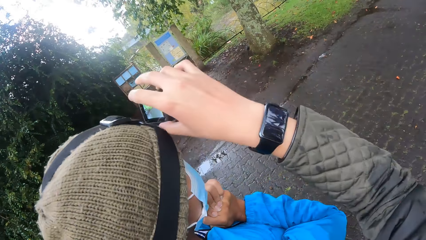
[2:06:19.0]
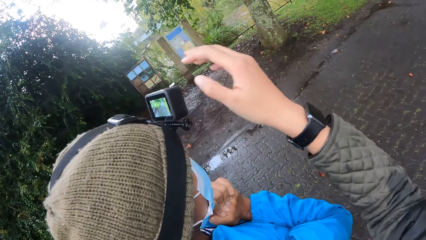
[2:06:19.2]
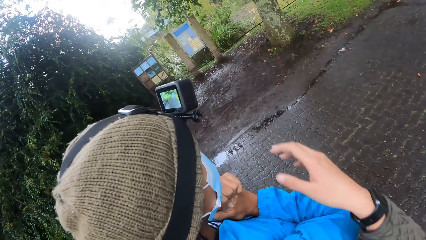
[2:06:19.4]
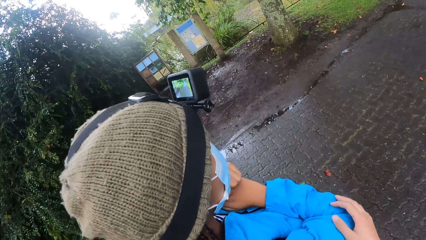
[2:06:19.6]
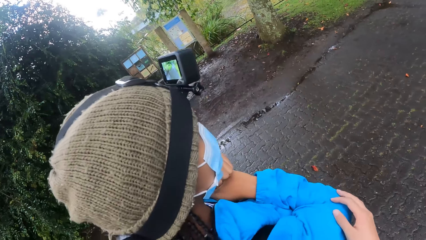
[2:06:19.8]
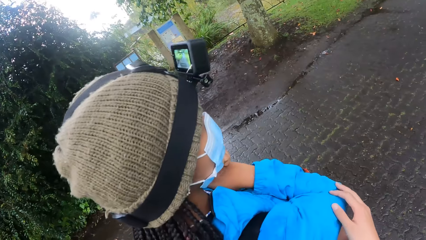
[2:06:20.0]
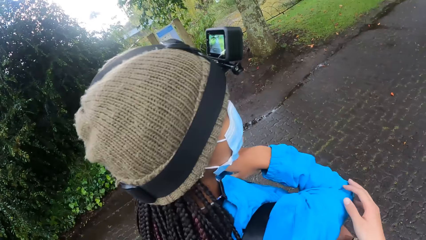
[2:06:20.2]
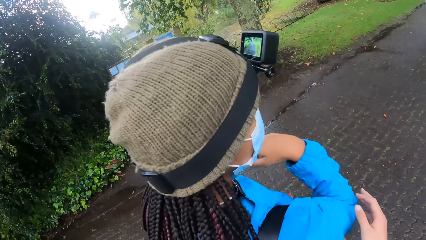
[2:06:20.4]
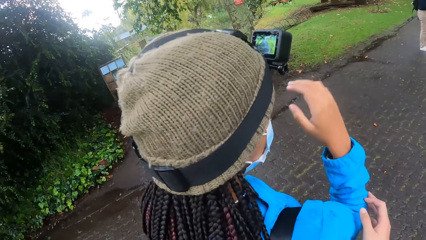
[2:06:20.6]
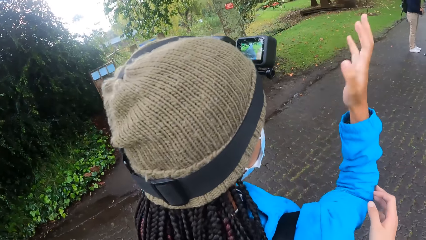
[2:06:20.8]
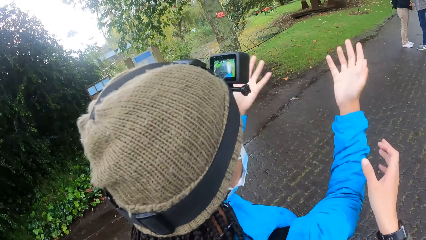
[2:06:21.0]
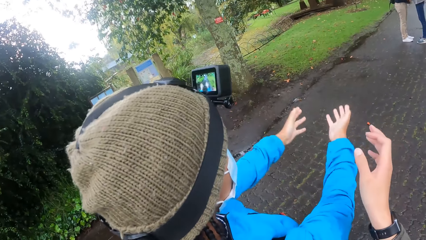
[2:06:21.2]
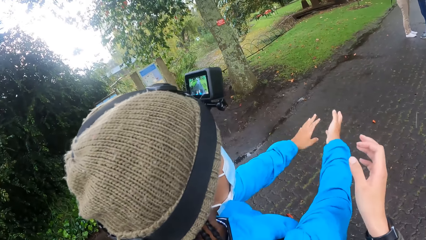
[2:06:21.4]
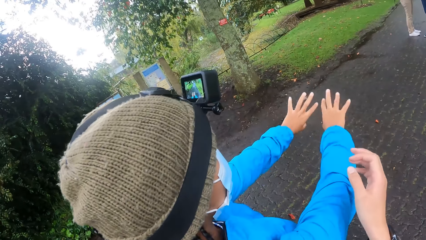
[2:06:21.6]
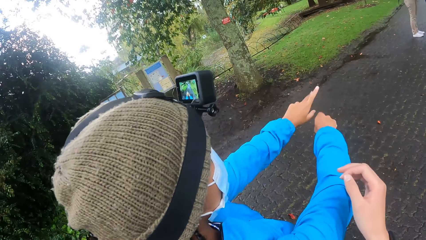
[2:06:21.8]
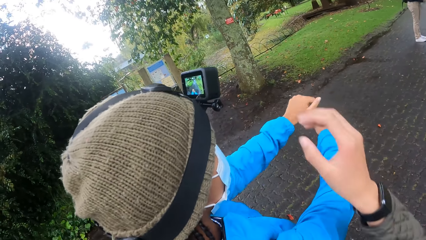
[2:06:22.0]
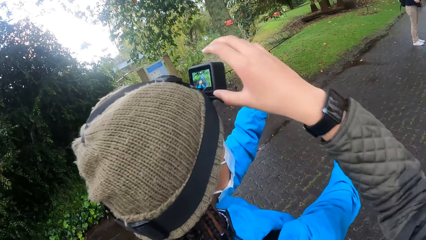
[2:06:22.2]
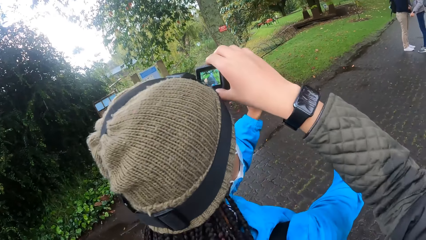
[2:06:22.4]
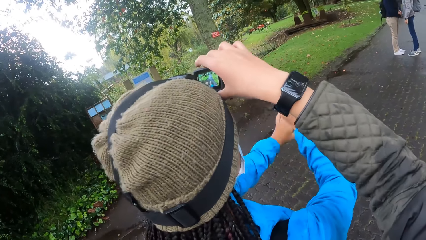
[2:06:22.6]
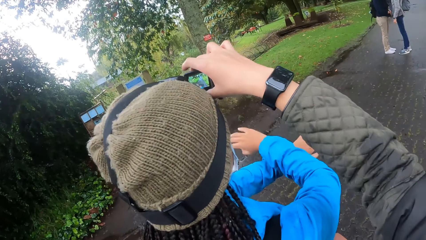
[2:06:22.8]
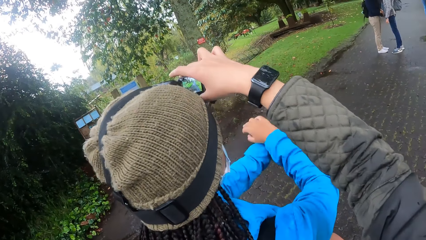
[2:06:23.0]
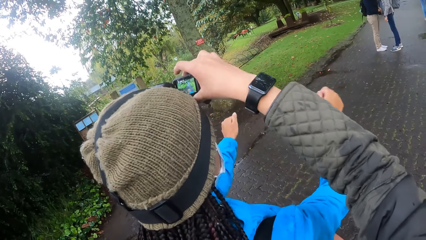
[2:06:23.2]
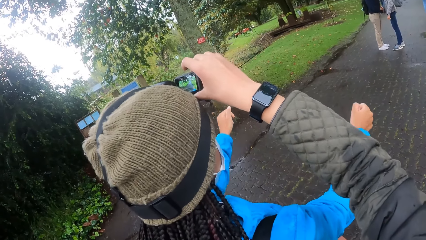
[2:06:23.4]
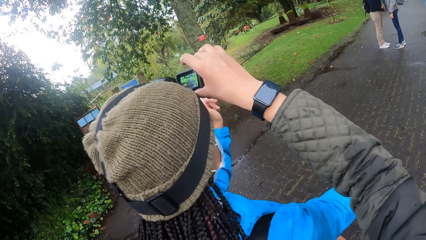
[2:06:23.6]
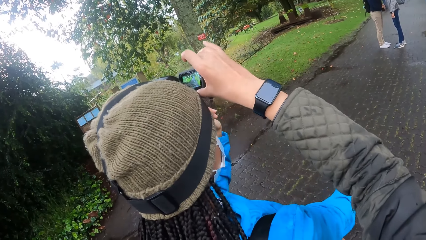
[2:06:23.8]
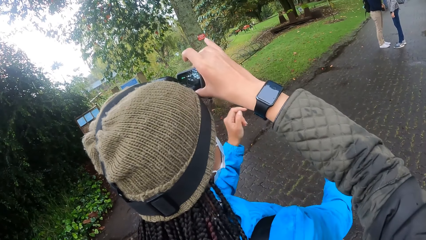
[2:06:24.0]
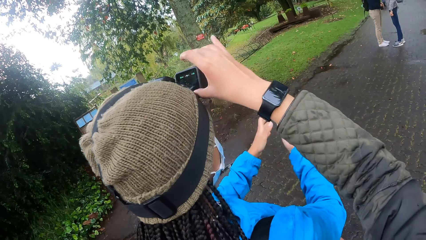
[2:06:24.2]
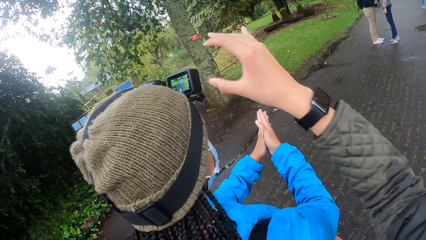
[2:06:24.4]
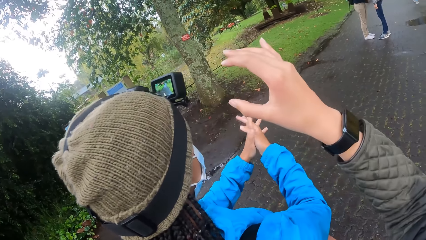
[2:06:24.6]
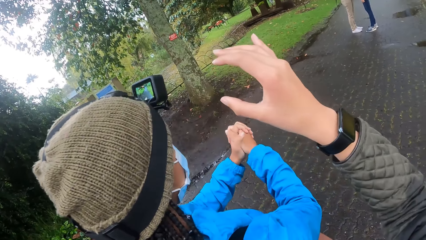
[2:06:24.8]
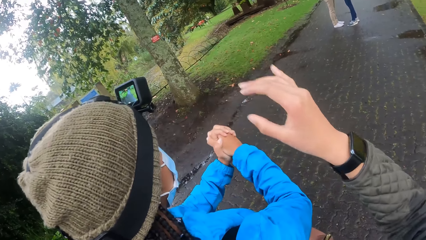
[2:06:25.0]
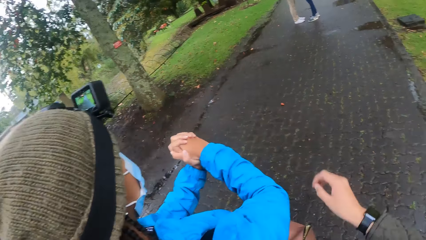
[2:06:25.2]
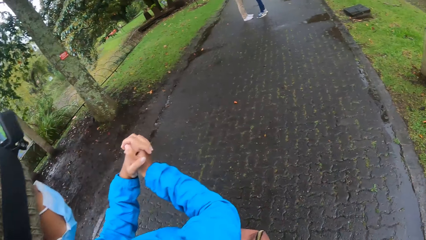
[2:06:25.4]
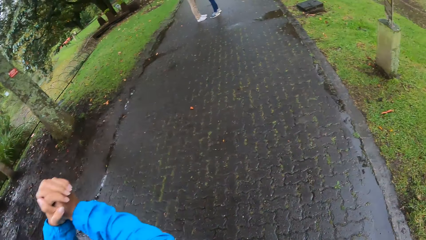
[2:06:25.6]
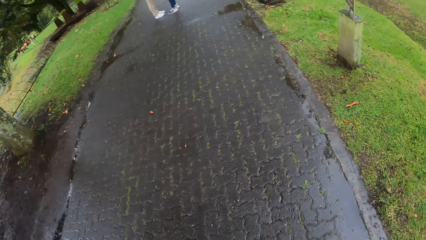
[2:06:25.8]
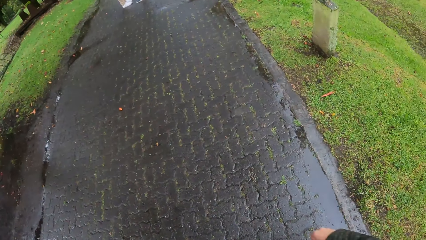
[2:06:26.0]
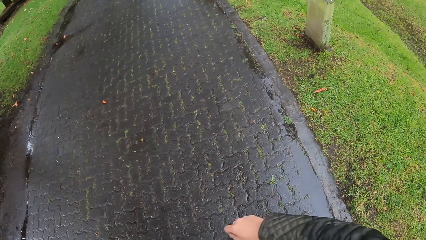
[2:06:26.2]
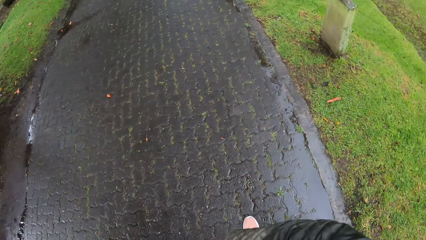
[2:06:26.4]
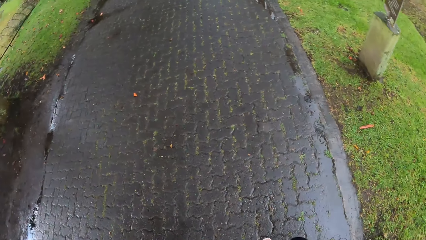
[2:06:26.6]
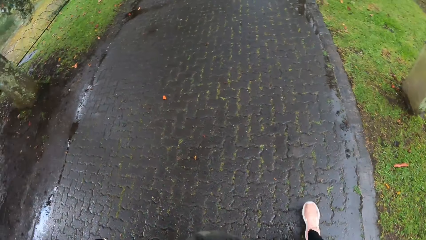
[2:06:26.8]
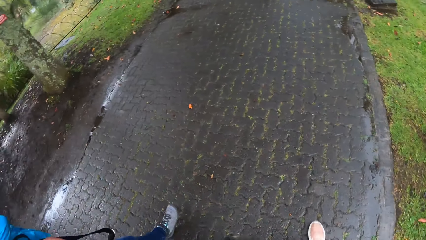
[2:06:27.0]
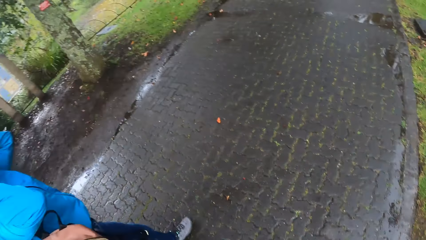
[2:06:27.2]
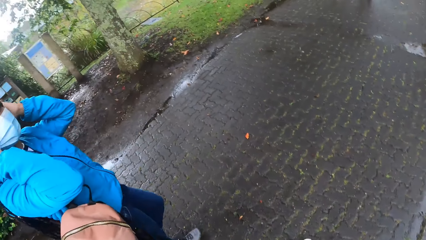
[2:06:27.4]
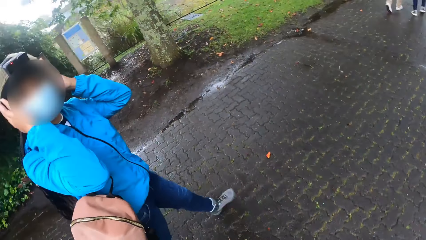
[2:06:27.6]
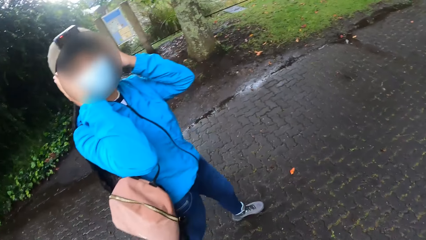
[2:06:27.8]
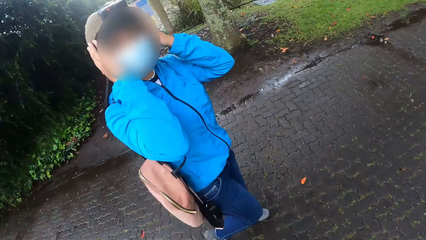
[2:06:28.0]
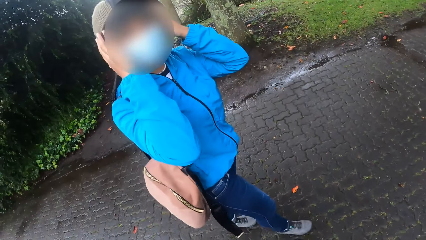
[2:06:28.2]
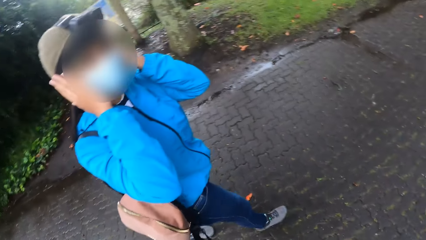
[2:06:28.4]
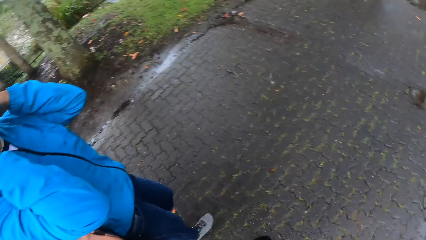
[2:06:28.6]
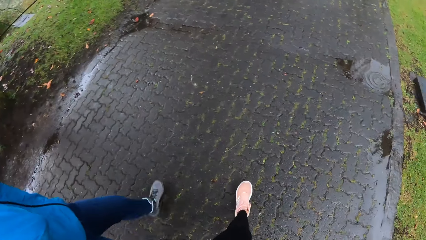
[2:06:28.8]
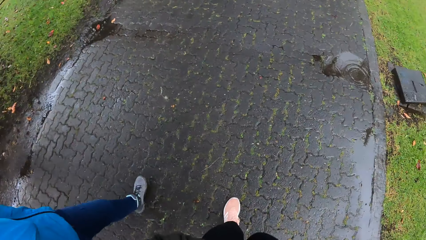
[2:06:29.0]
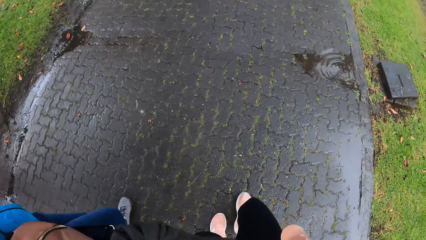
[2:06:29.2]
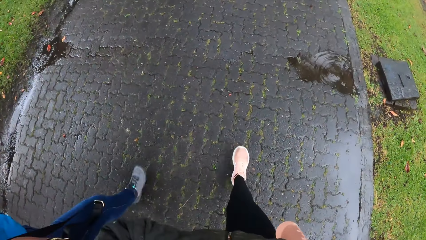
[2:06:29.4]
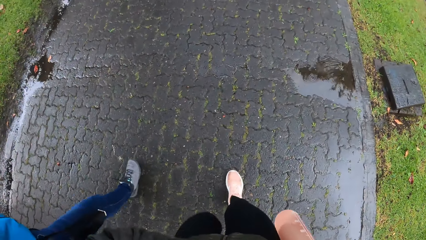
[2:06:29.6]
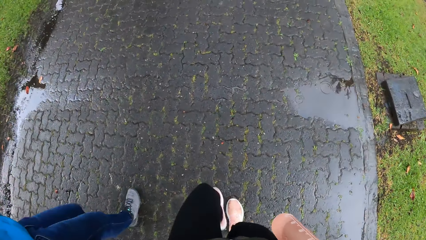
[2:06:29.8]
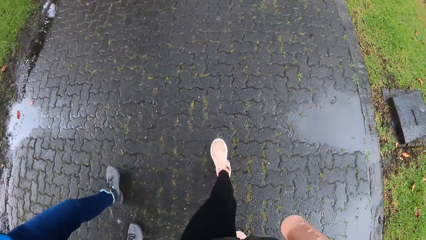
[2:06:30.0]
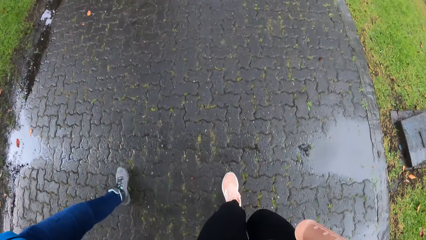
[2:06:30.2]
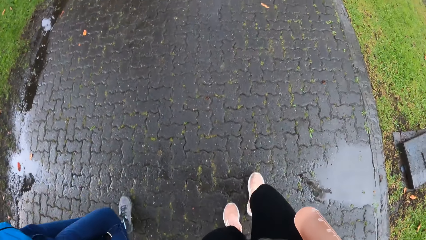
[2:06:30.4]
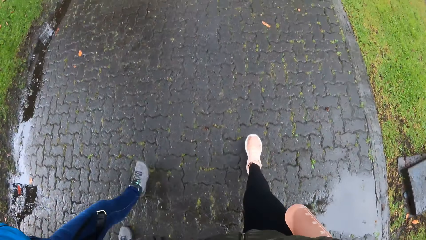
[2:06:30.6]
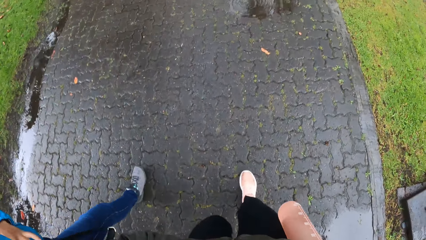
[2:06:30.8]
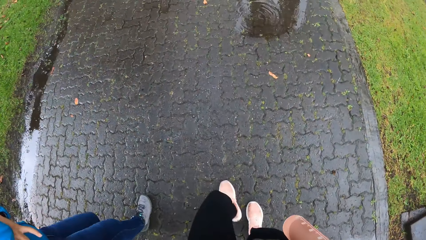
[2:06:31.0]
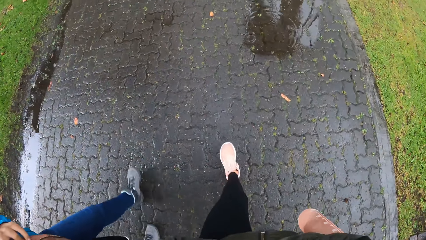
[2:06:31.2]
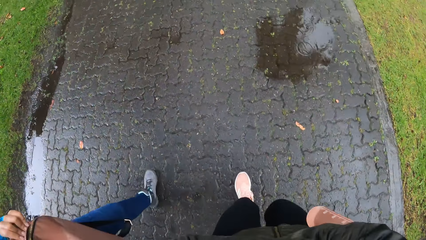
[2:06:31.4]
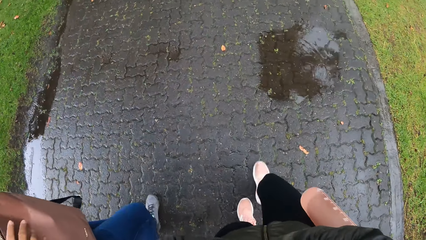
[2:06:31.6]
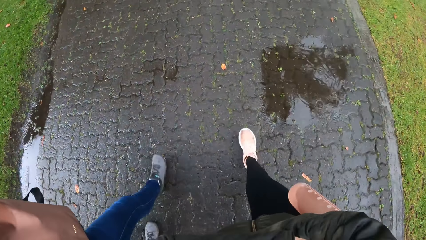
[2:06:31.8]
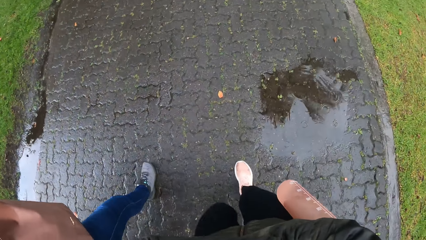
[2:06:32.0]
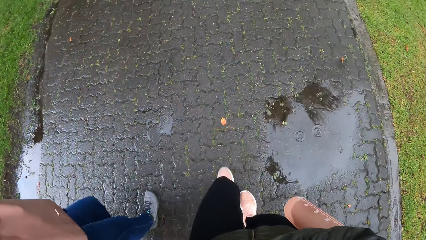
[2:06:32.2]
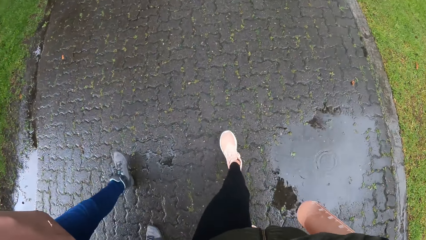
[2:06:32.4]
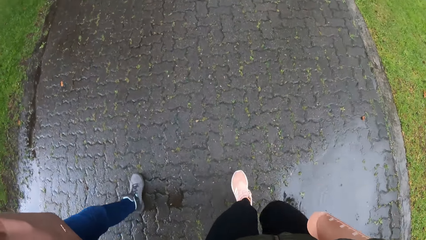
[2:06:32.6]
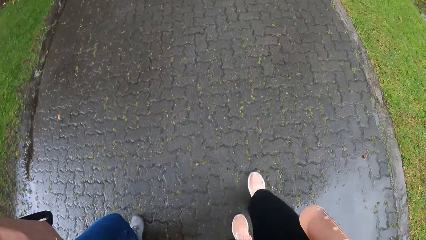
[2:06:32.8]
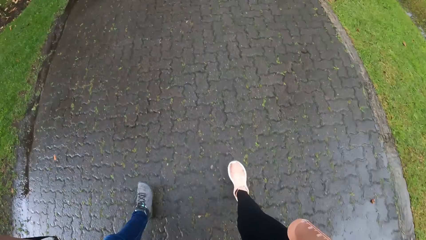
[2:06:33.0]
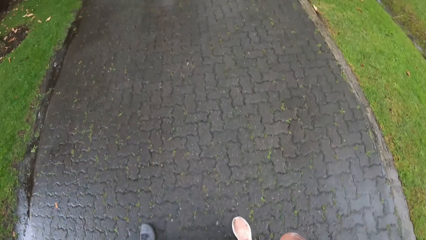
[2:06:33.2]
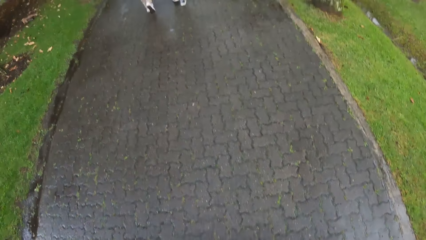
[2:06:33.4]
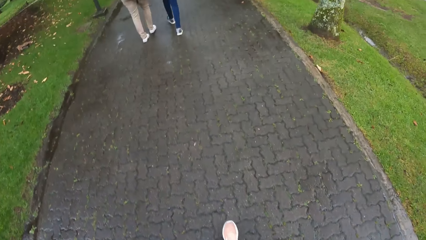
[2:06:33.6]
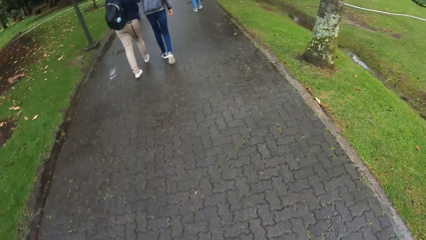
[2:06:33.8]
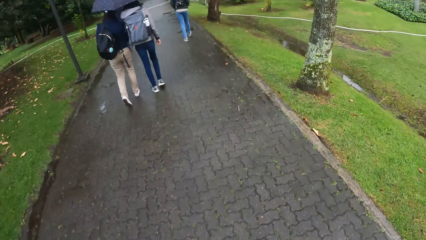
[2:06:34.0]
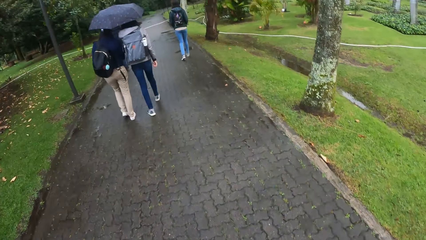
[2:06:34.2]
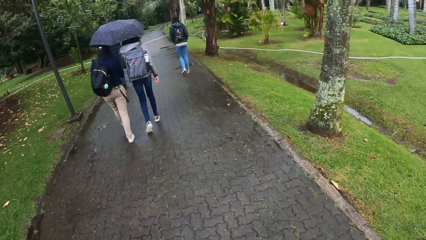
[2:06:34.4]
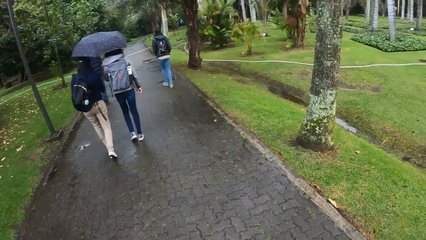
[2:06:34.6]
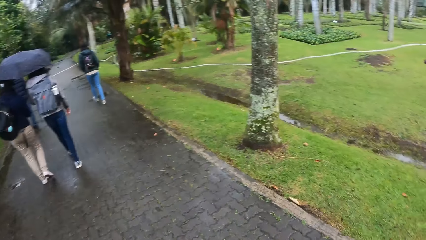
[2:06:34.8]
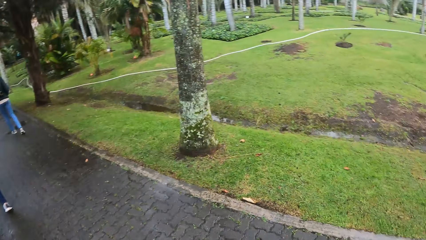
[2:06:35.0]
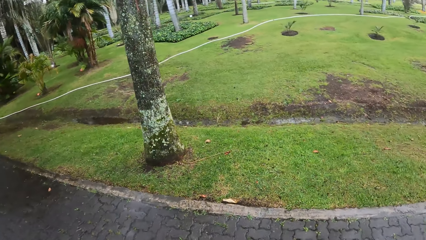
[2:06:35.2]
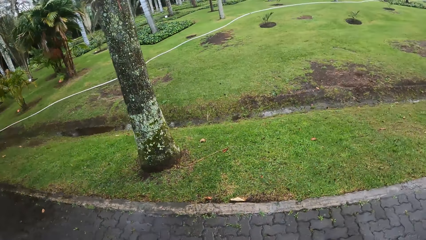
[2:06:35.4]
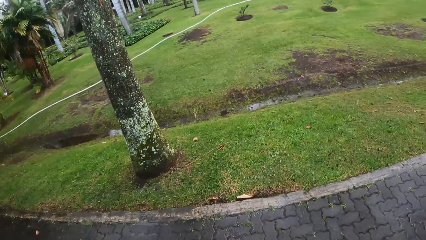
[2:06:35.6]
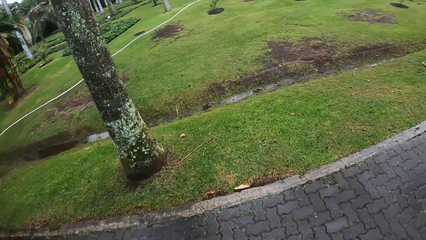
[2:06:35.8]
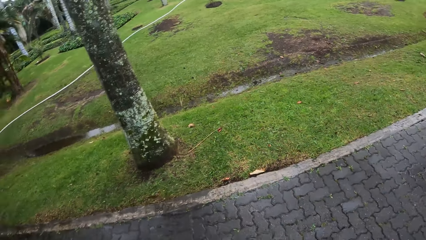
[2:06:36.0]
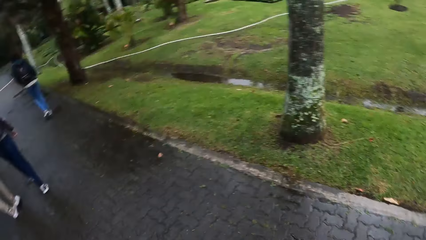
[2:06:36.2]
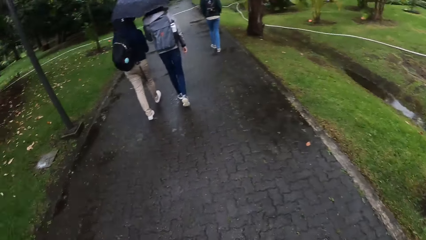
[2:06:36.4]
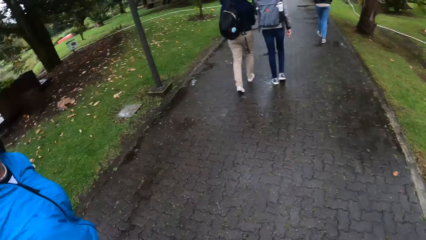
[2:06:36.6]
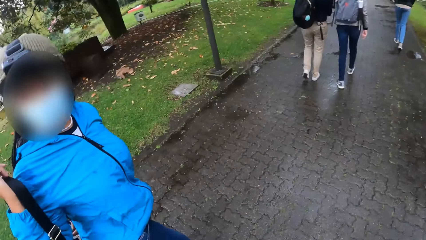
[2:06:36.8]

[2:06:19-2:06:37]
The camera wearer touches the camera with her right hand. She removes her right hand from the camera. She holds the girl's right hand. The girl stretches both hands forward. The girl raises her right hand. The camera wearer operates on the camera on the head of the girl with her right hand. The girl brings both of her hands together. The camera wearer removes her right hand from the camera. She drops her right hand. The camera wearer and the girl walk down a trail. They interact. The camera wearer looks at the girl. She looks down. She sees another girl in light blue jeans ahead of two other girls on the trail. She looks sideways.
